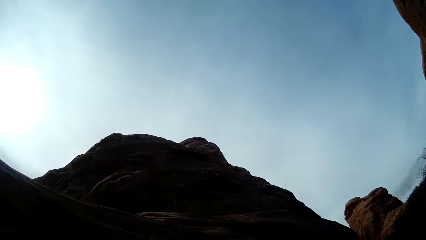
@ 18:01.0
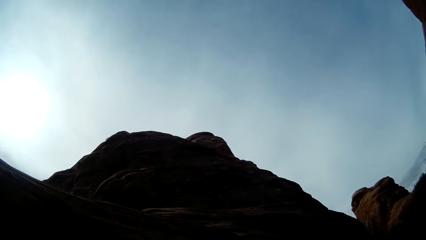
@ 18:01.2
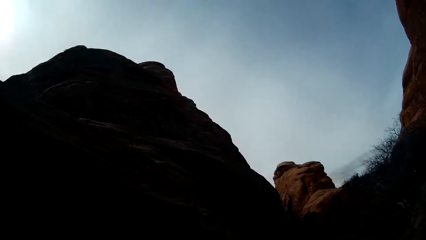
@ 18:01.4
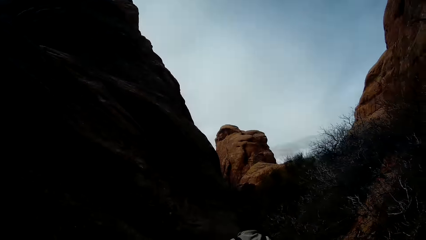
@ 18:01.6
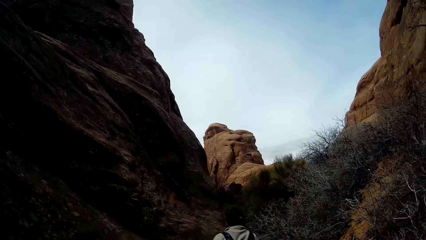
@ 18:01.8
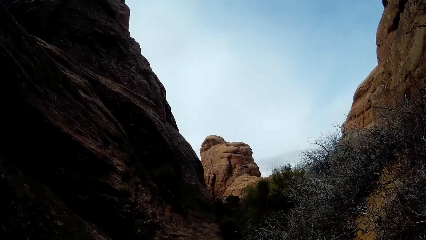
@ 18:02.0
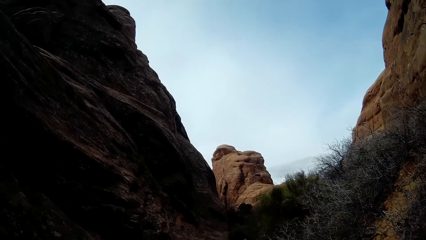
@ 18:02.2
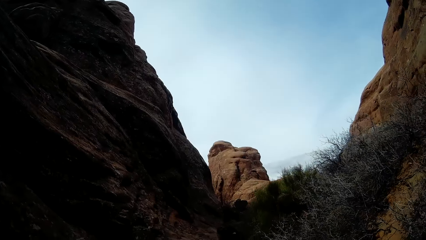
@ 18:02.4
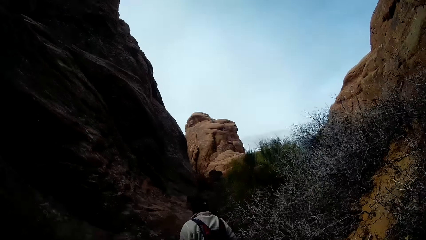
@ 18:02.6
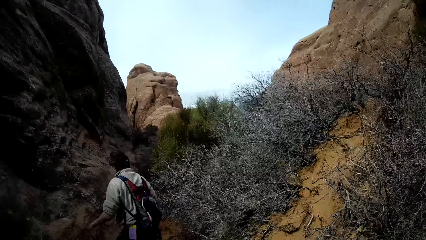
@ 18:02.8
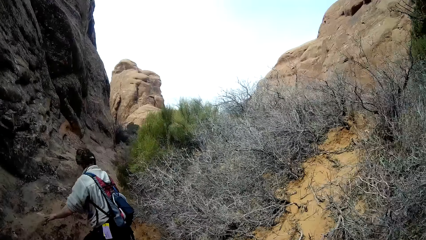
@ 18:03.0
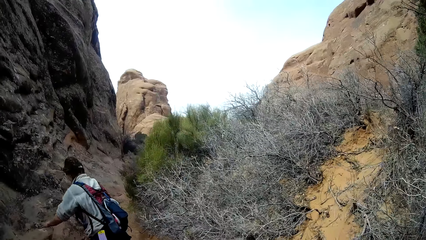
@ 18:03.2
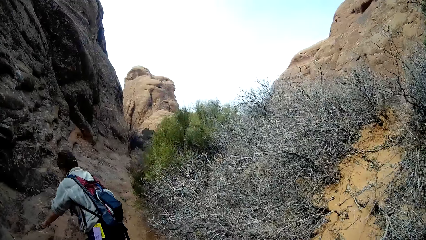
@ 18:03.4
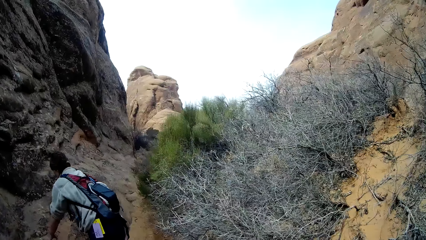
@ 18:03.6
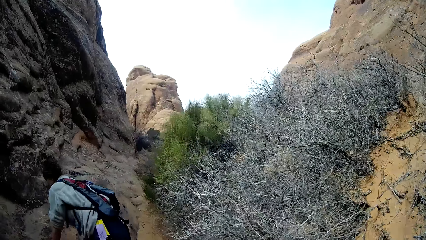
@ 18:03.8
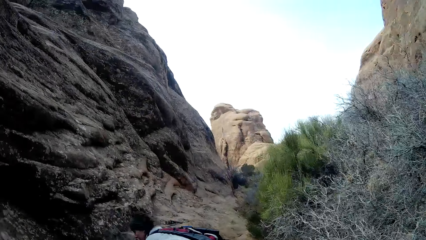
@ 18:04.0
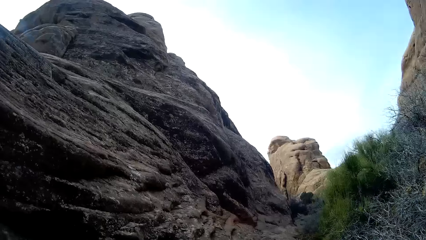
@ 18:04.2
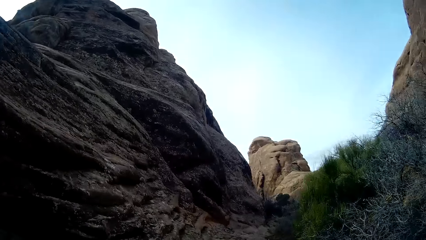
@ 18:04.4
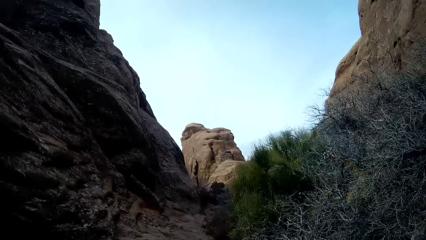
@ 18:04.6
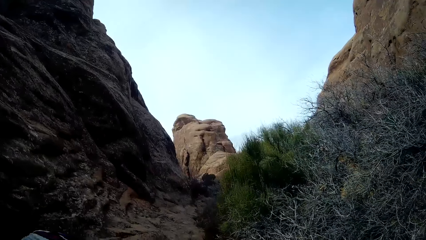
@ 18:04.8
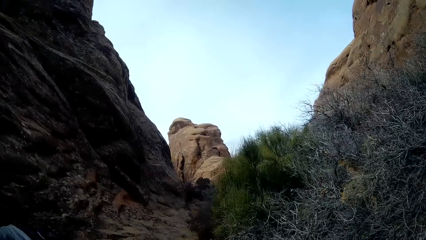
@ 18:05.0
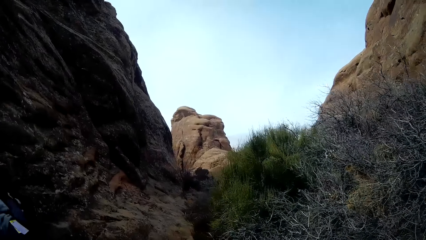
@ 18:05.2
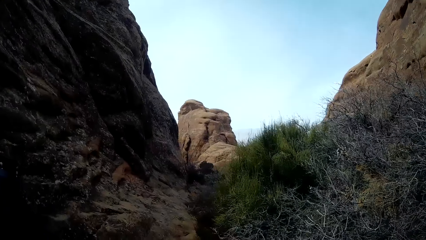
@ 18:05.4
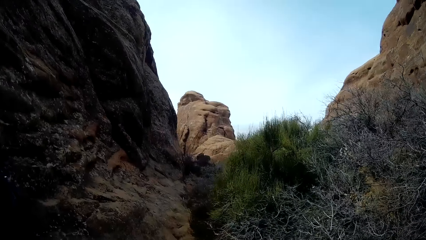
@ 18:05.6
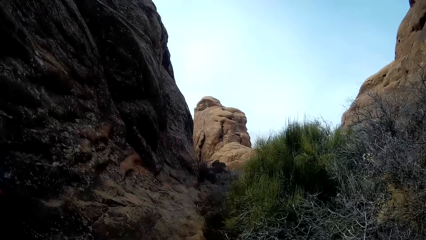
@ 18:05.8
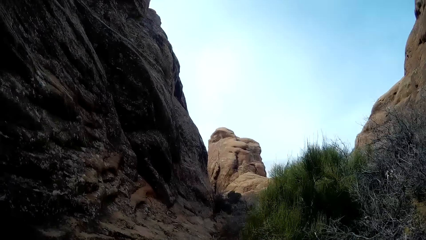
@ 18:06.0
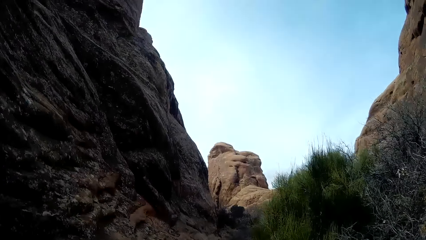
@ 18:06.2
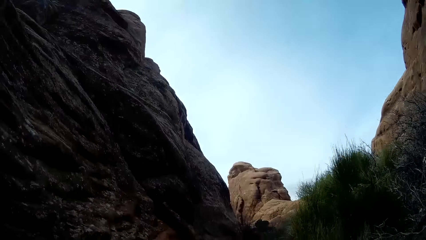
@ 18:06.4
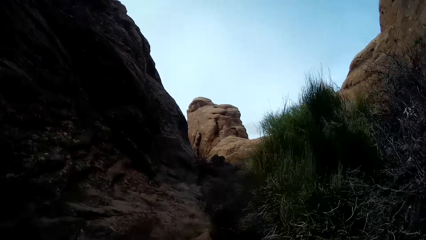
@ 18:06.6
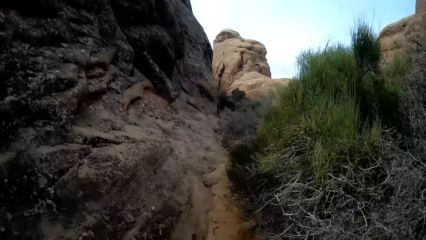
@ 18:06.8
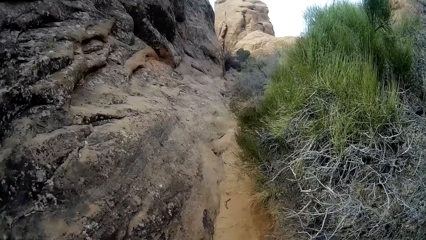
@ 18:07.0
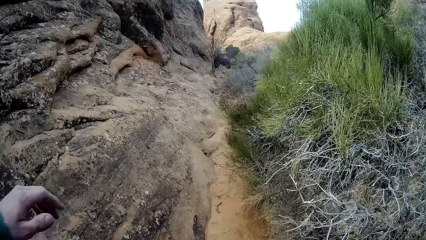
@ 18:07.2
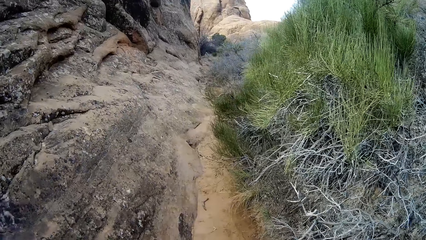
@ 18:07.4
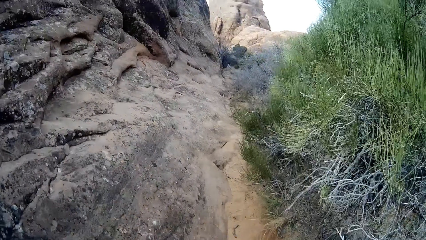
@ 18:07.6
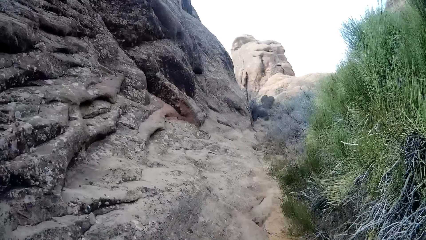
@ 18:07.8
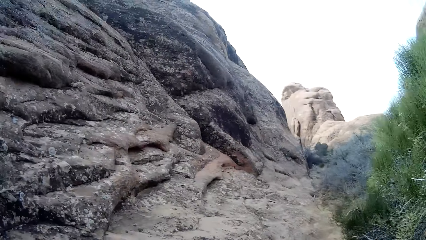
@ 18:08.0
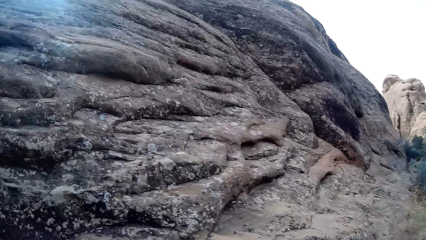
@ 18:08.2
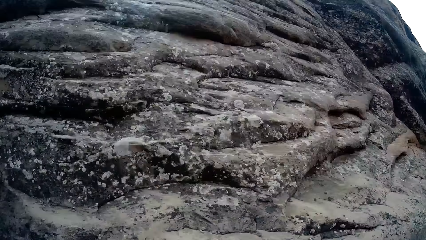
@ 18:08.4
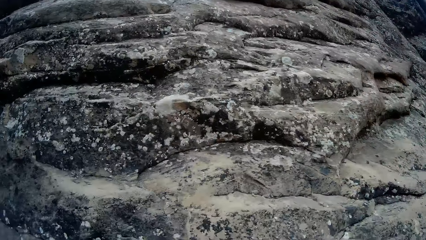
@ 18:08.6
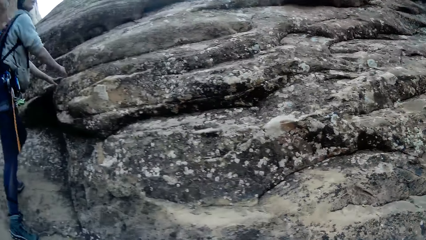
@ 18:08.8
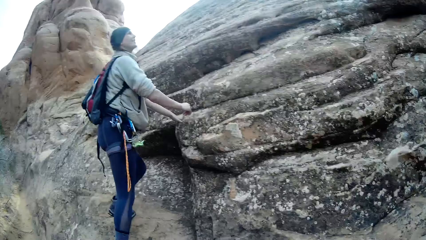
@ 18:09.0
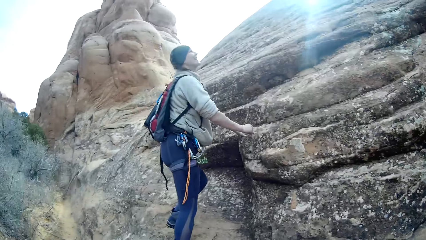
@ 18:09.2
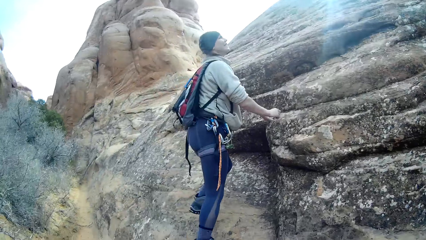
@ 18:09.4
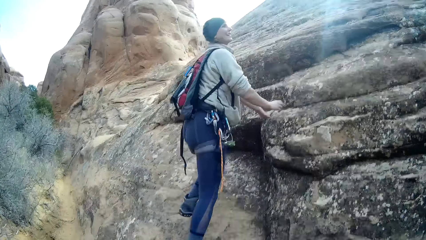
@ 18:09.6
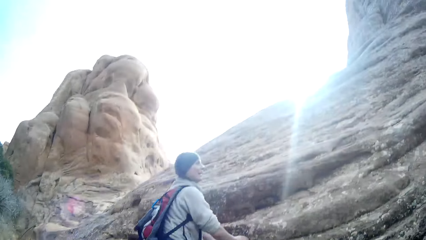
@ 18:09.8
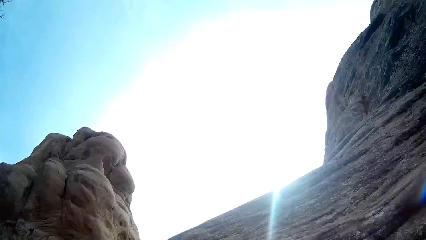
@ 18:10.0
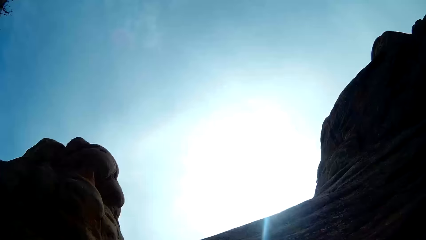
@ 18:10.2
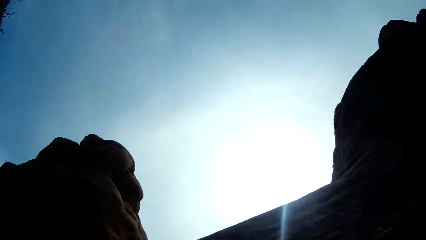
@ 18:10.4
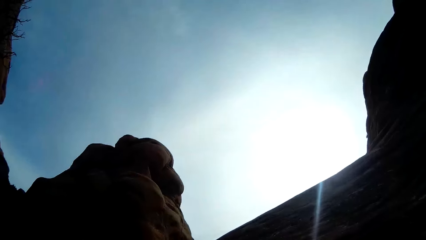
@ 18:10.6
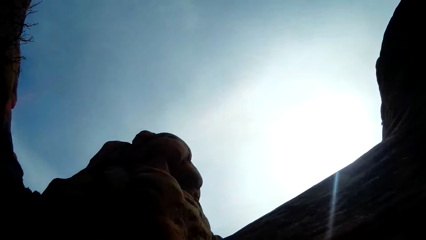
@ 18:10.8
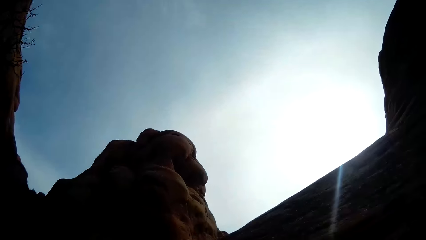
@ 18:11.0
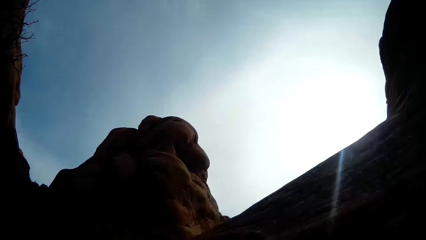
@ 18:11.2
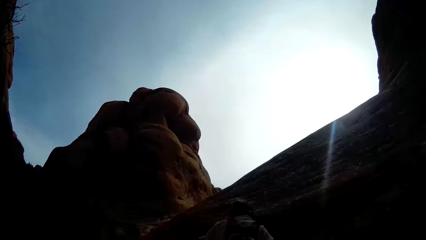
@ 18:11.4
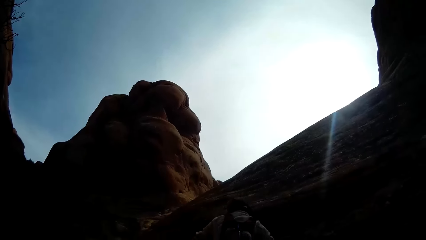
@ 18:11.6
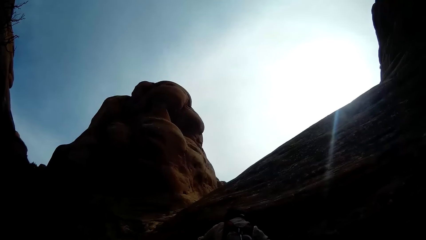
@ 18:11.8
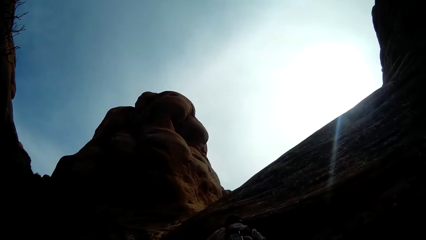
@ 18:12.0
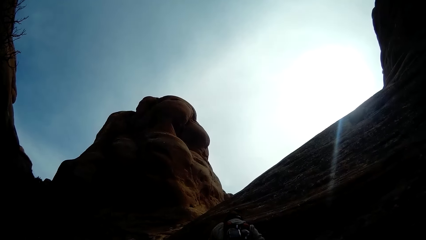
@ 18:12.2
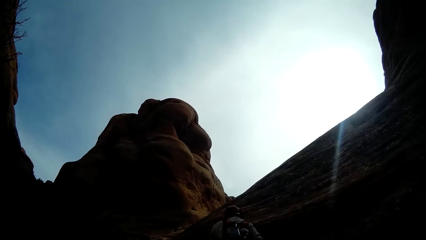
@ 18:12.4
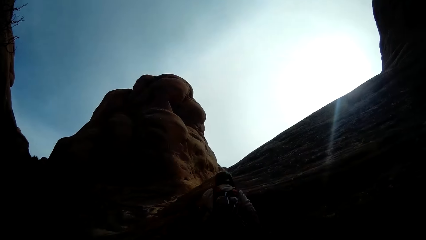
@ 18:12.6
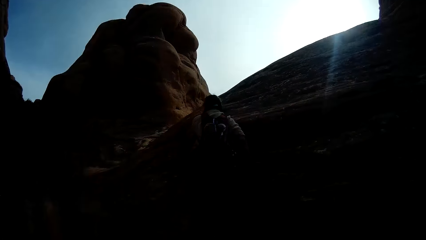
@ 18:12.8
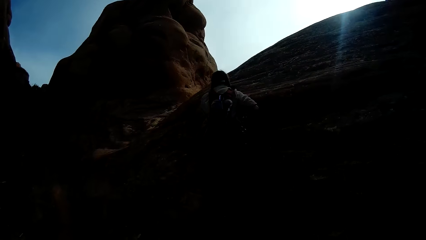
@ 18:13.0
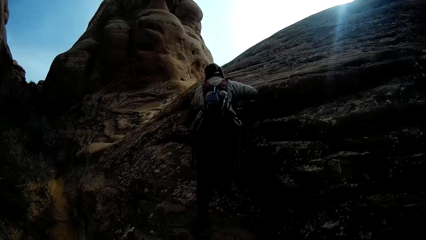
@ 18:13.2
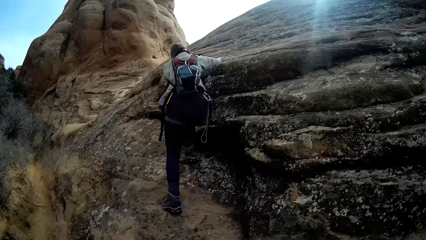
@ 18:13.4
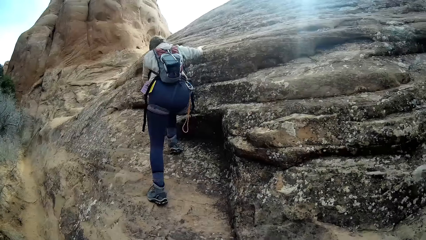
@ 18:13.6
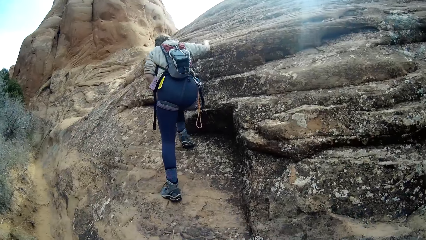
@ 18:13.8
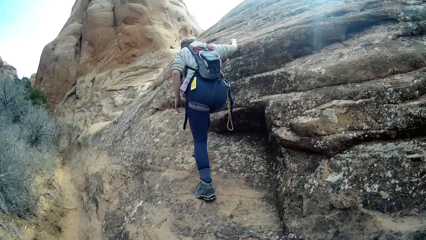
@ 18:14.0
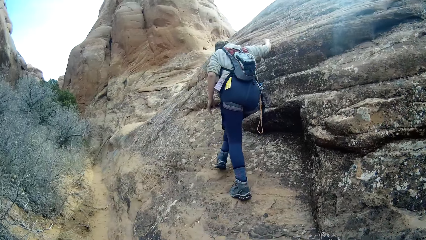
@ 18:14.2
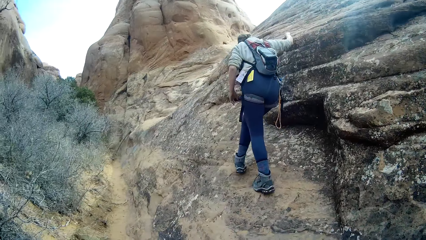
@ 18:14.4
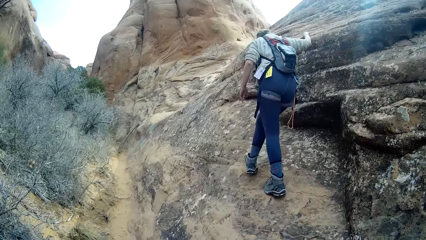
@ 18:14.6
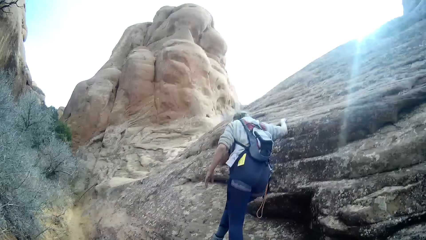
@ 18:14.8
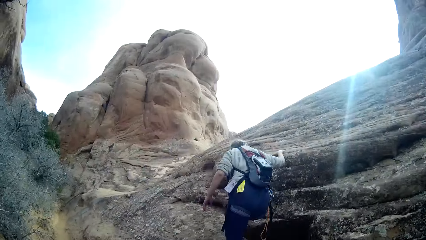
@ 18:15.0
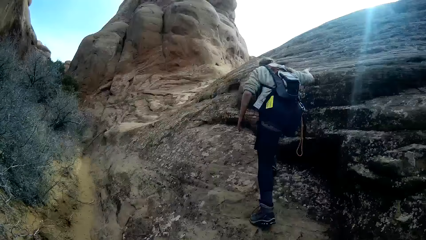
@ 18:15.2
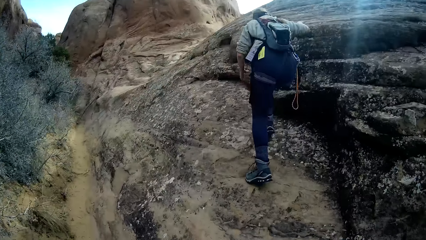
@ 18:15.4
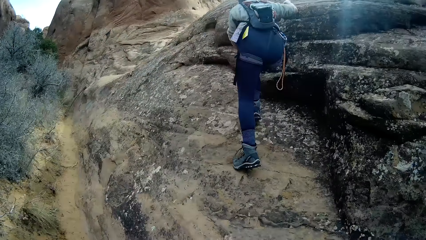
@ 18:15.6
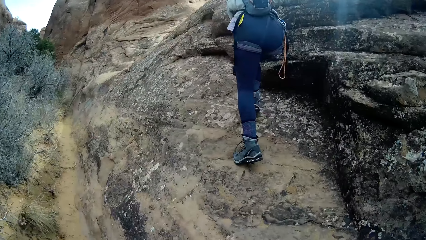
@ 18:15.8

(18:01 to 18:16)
The camera wearer stares at a hill. The man climbs a mountain. The camera wearer walks on a footpath. They stare at a woman. They stare at the sky. The woman climbs a rock.
